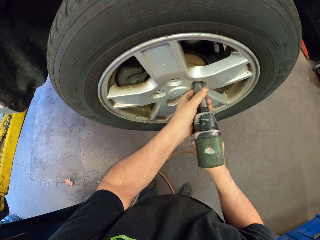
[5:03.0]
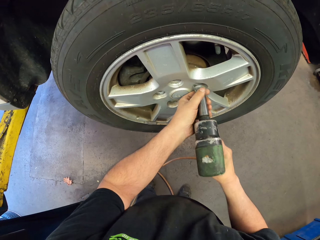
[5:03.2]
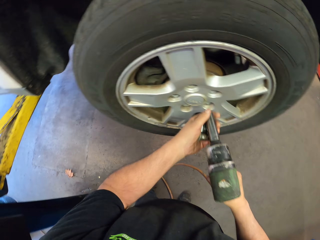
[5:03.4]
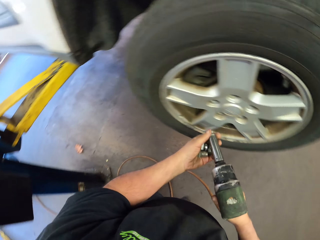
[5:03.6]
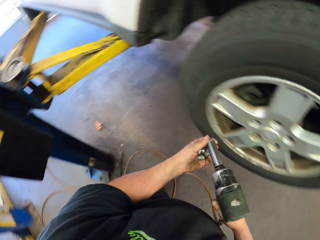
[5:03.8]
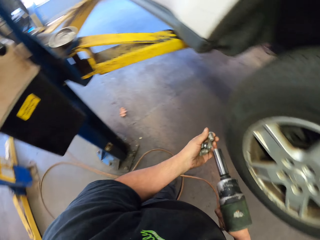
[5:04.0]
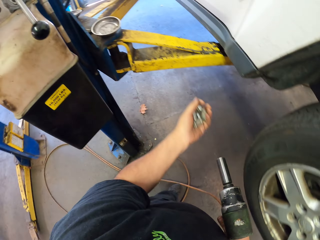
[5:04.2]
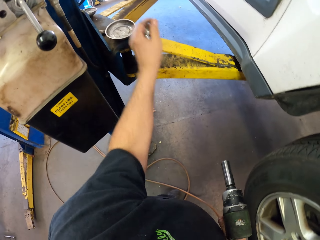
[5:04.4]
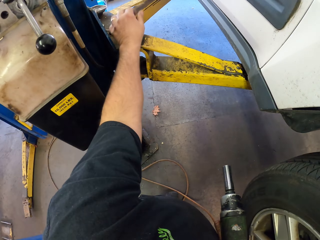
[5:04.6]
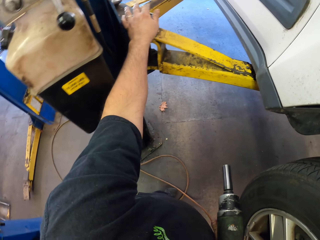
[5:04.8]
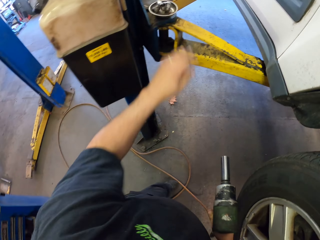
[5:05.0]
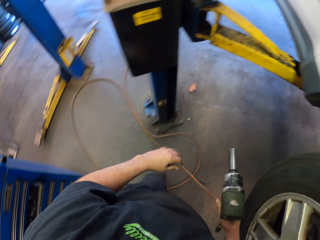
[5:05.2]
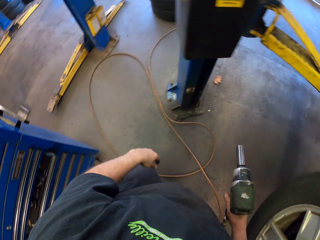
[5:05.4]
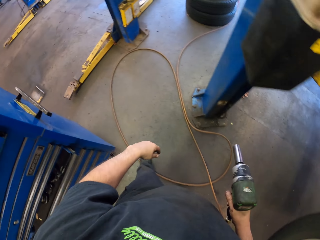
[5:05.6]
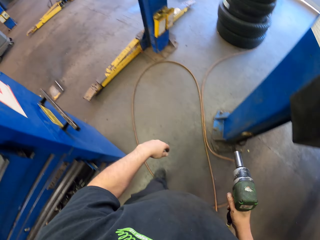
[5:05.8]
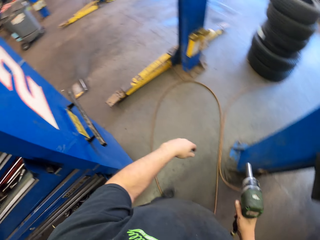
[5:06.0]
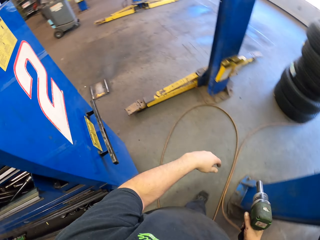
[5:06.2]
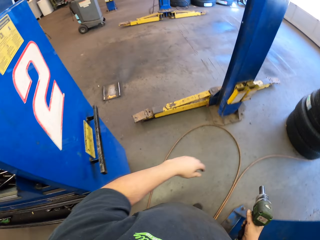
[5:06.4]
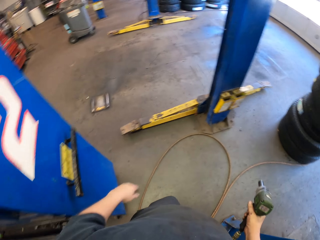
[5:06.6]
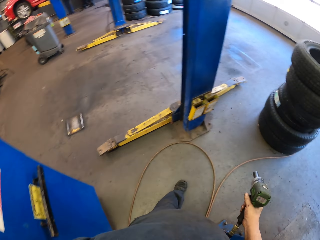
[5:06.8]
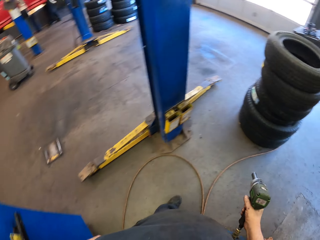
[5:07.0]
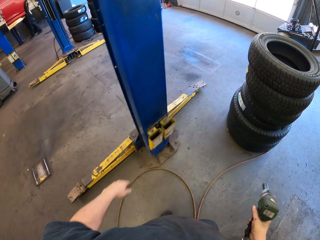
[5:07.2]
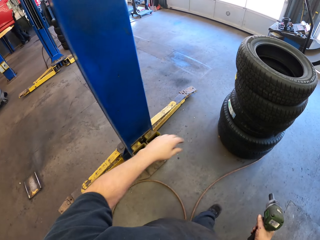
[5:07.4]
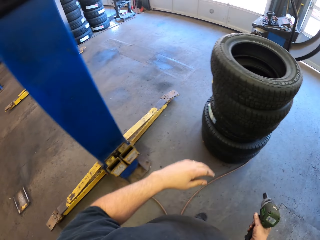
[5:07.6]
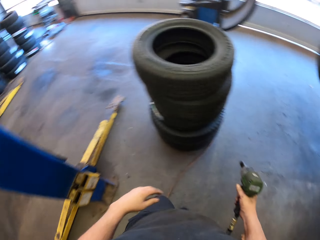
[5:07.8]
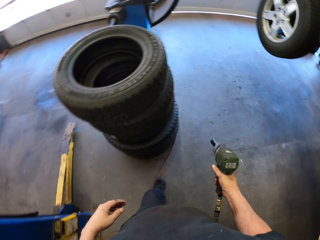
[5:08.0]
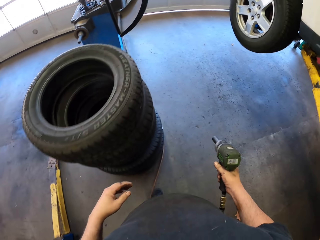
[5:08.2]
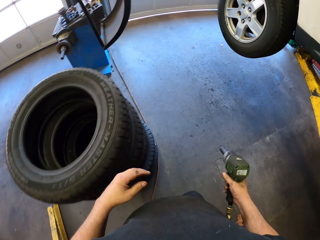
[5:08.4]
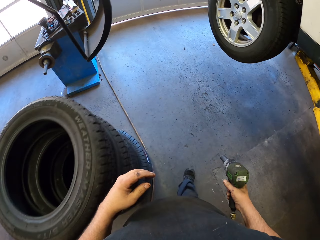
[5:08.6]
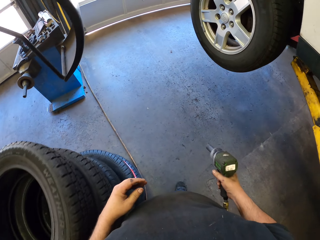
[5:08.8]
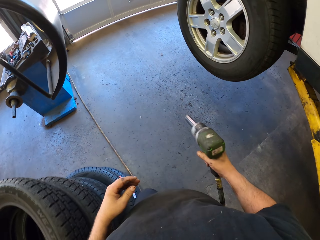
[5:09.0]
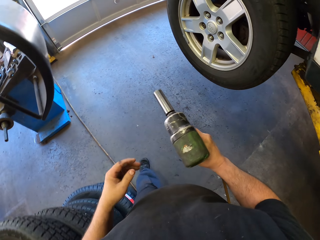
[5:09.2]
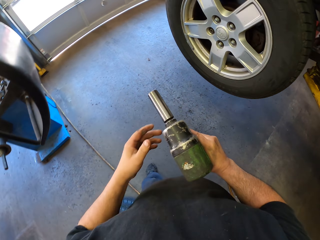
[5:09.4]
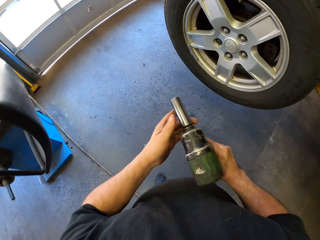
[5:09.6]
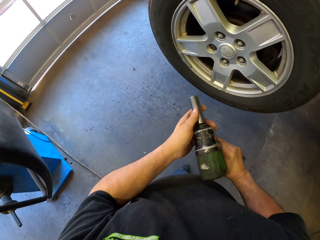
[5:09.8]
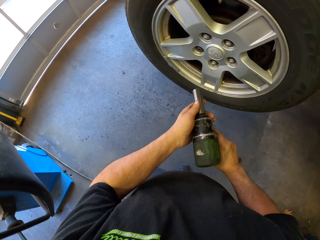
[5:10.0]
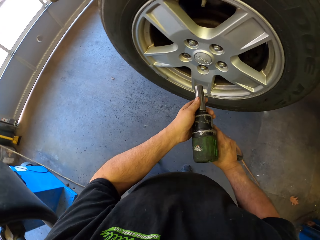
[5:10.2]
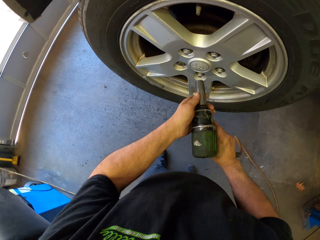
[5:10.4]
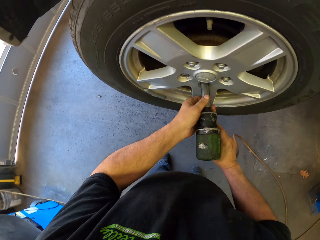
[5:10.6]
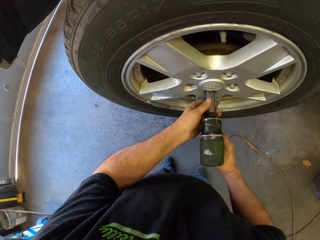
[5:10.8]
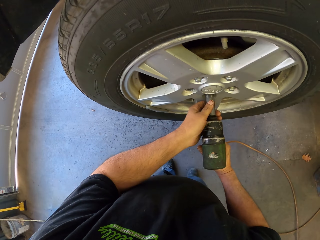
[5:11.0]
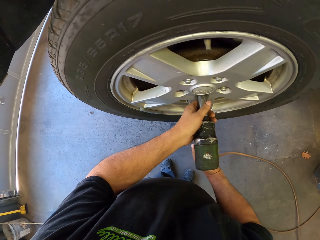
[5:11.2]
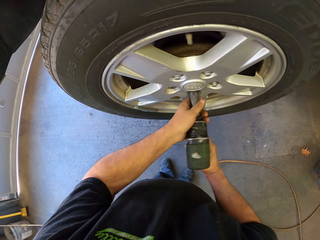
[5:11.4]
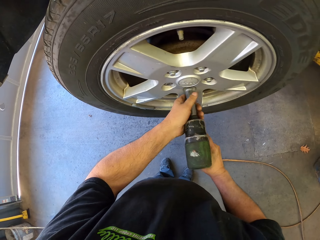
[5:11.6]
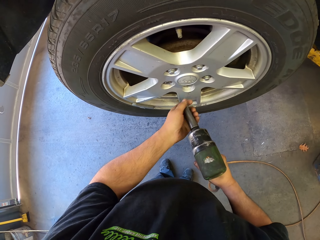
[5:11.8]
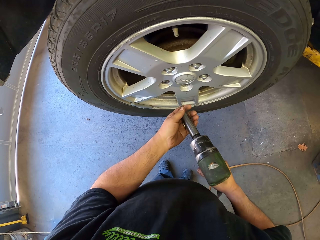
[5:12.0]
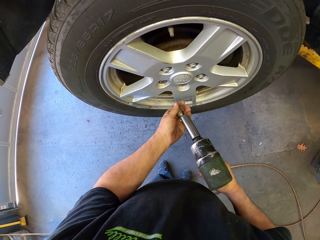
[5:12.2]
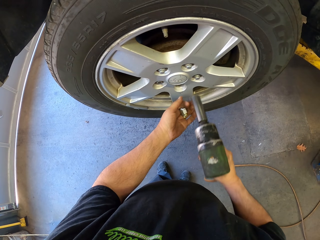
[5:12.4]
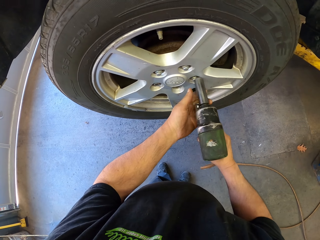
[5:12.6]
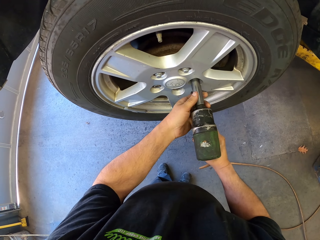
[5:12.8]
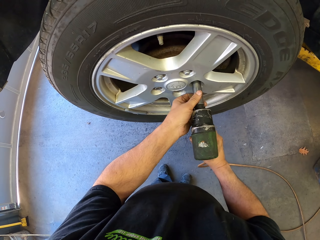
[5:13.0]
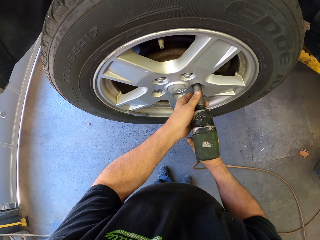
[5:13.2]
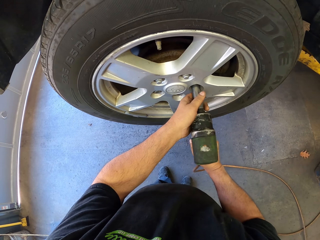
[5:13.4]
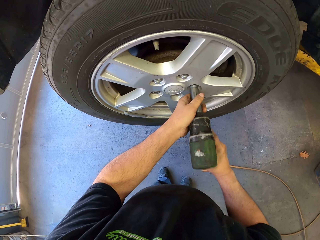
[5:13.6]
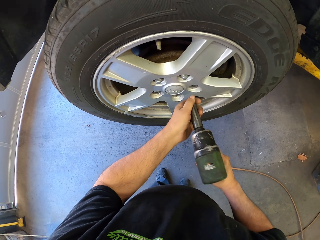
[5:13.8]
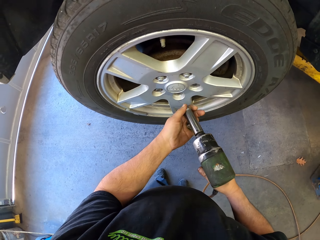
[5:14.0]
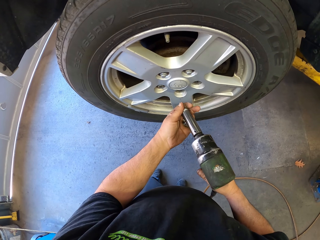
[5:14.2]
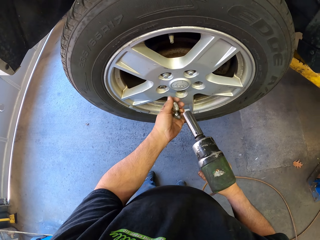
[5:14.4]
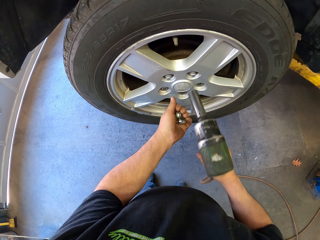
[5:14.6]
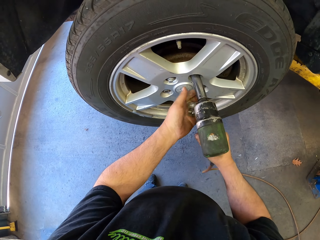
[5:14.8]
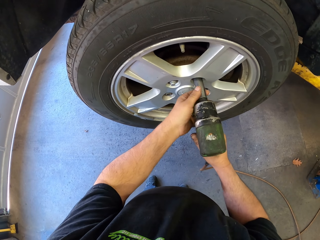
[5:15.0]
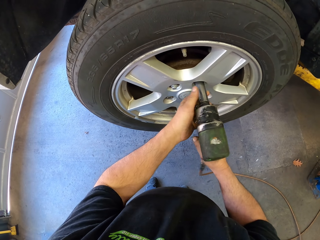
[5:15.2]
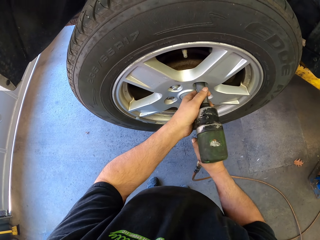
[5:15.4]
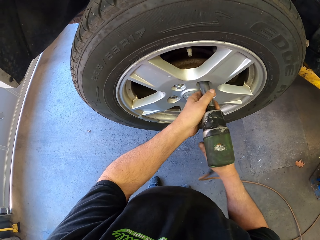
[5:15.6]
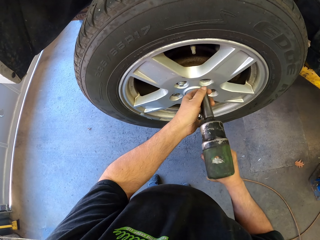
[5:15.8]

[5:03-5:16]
The camera wearer puts the nuts on the metal stand. They walk along the car in the garage. They fix the car wheel with the drilling machine. They remove the nut from the car tire wheel.

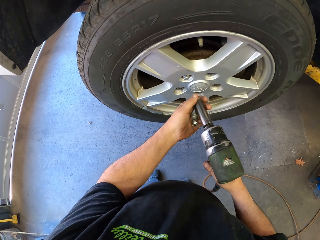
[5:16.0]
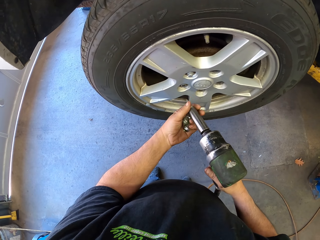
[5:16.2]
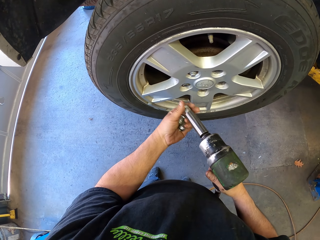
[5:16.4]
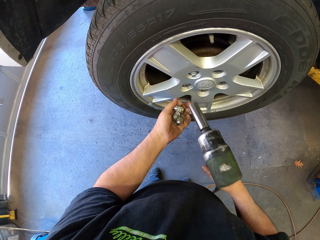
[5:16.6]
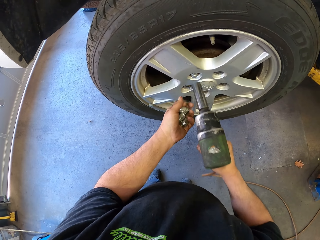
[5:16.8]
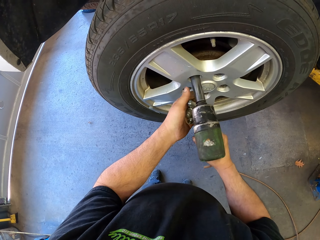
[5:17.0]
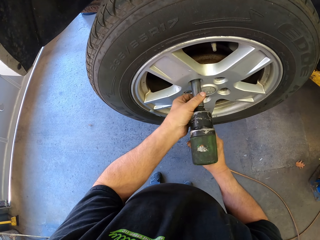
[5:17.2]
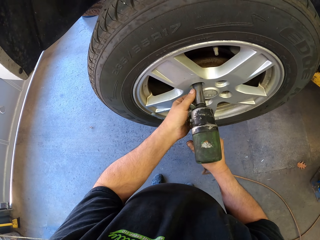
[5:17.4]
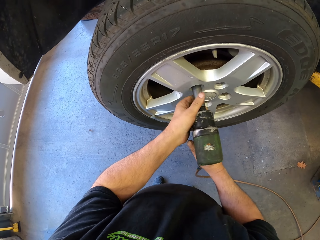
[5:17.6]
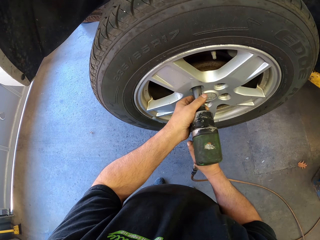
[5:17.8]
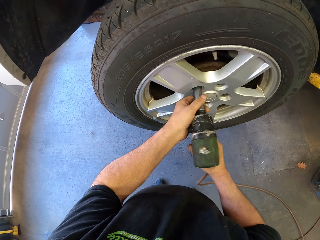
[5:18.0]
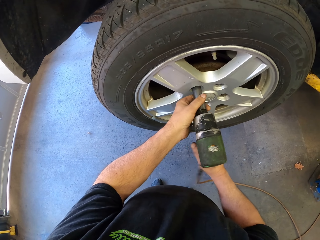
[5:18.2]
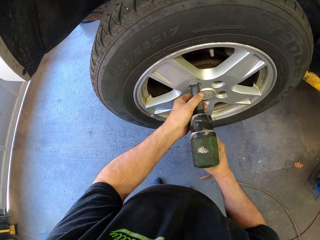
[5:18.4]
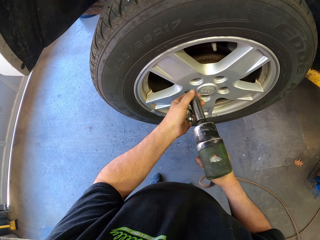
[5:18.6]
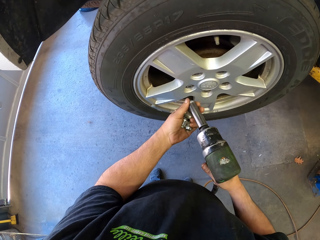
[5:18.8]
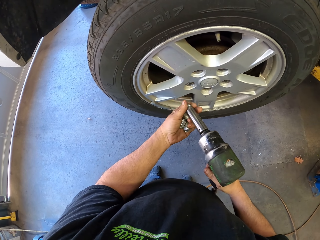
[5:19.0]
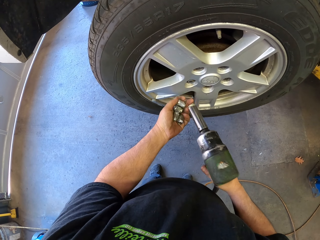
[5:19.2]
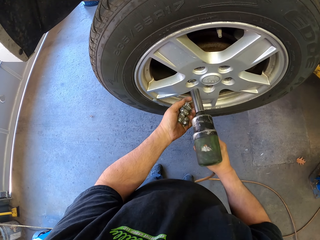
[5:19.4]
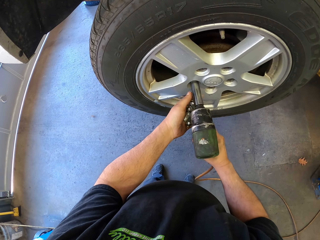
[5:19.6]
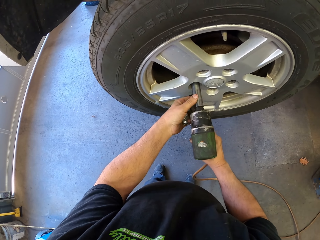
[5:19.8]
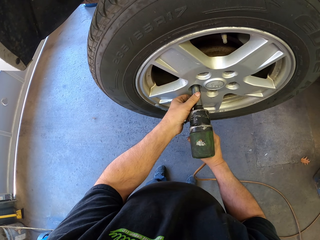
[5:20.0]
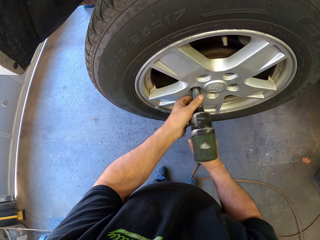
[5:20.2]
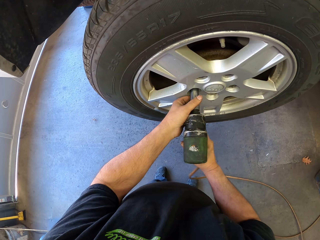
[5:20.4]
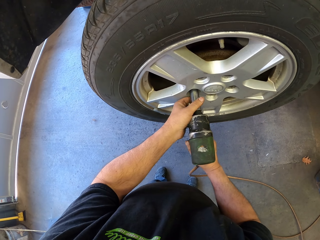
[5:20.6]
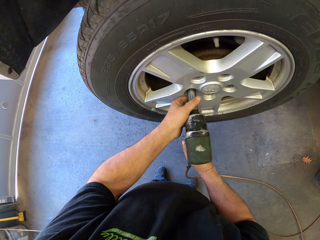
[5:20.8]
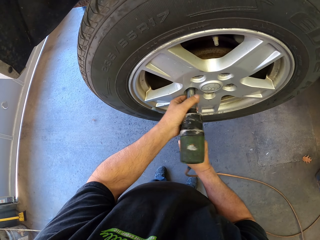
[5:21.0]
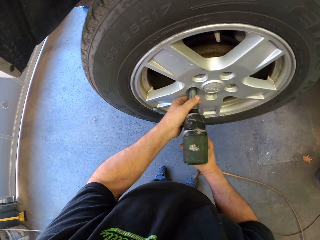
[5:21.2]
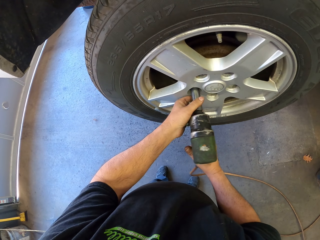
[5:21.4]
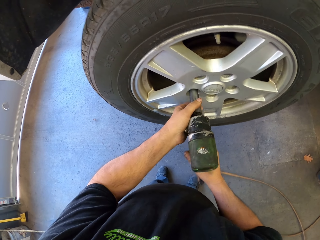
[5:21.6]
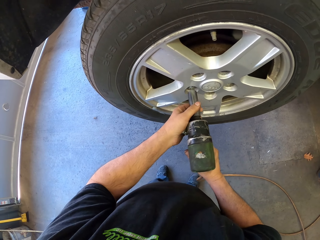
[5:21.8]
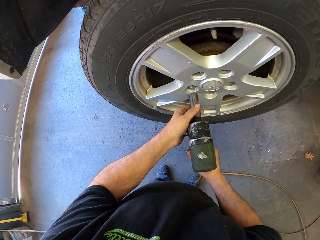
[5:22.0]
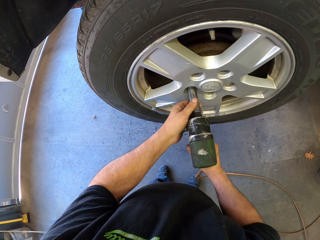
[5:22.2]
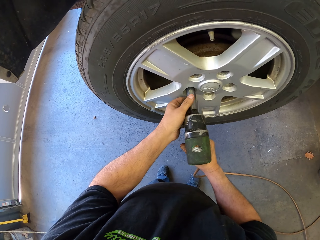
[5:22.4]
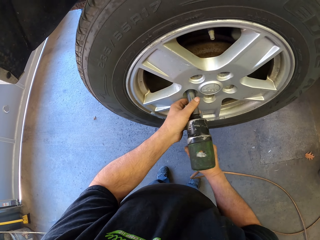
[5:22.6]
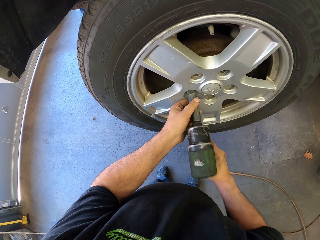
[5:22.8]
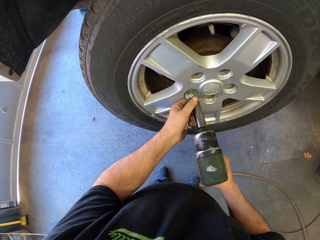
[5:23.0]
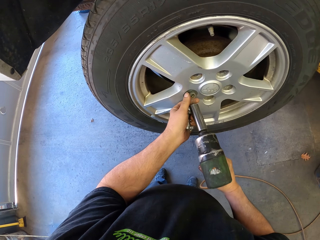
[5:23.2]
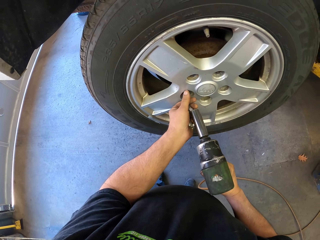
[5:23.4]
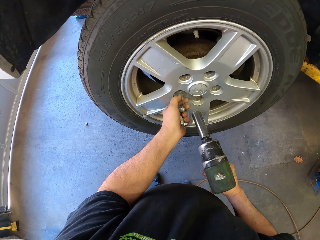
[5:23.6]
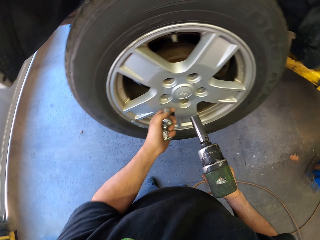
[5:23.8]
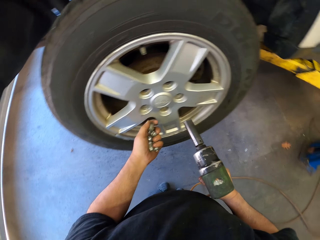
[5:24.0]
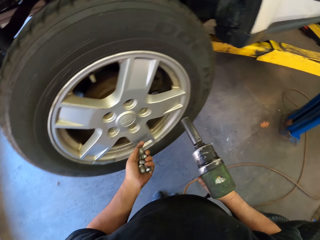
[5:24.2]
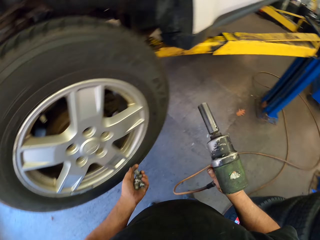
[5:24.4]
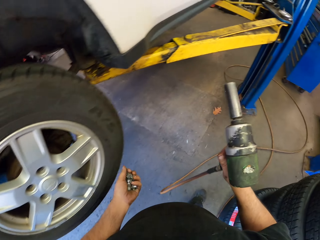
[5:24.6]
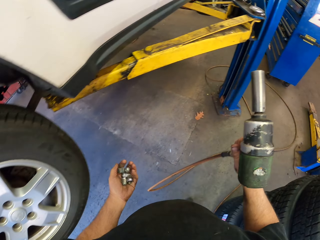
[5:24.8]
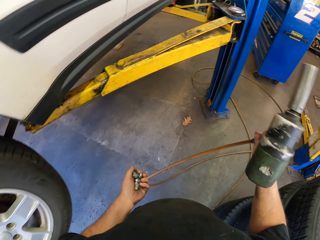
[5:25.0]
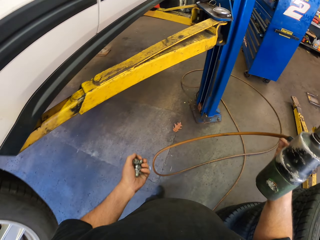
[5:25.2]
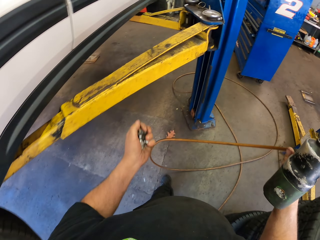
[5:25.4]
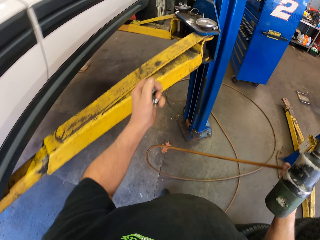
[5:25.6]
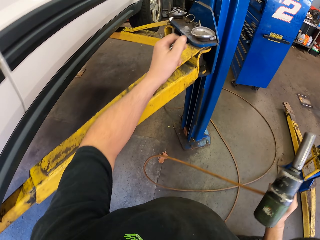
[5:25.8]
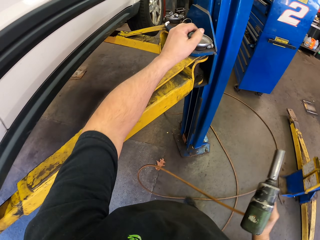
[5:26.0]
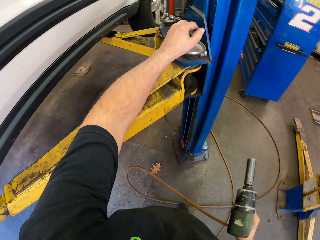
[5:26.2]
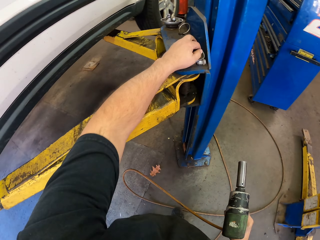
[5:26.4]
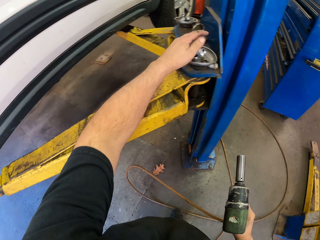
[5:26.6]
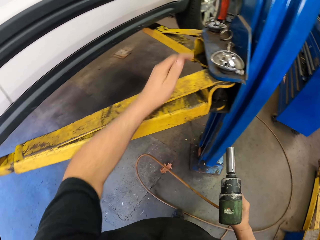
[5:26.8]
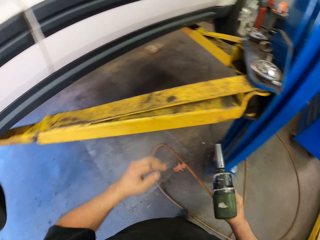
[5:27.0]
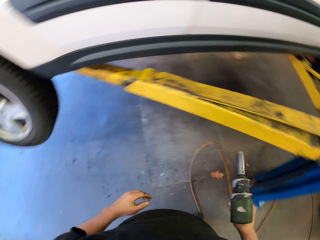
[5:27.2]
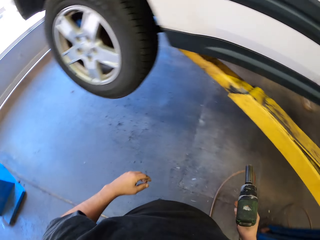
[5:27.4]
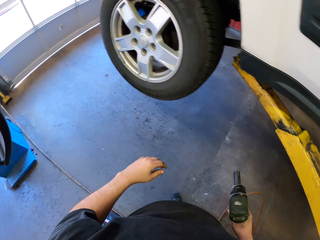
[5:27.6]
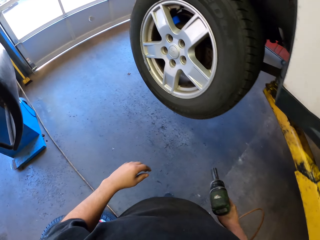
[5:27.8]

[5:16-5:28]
The camera wearer puts the wheel nuts on the metal stand.
